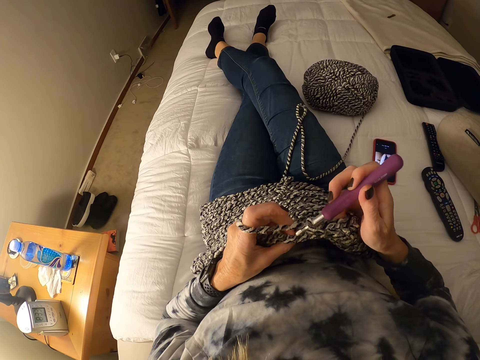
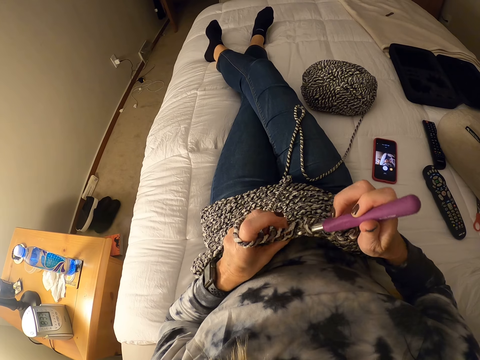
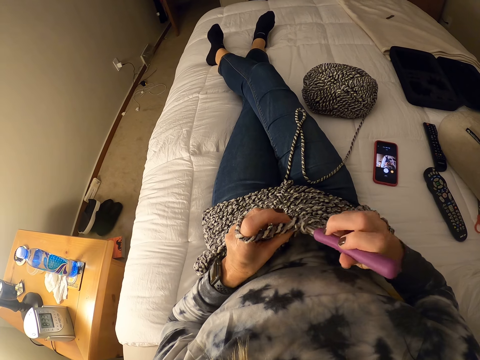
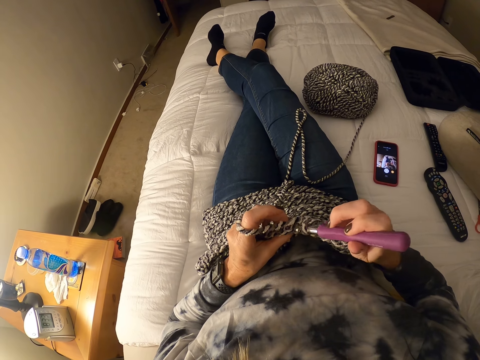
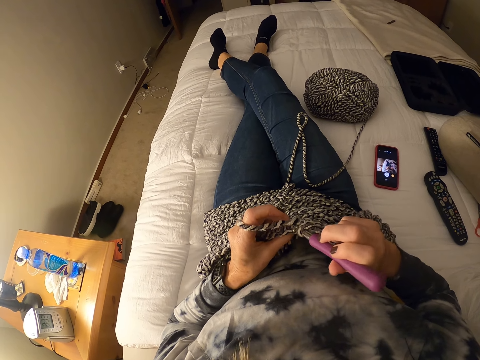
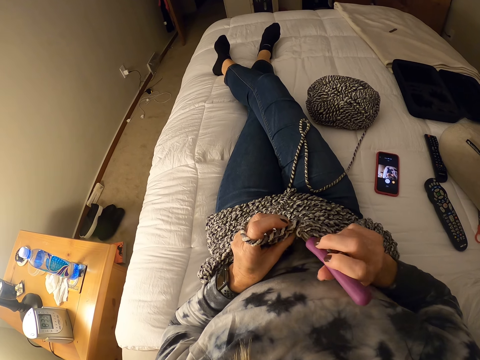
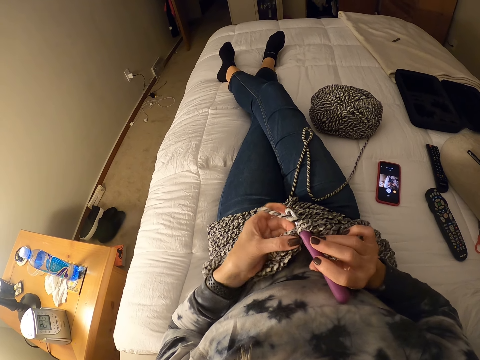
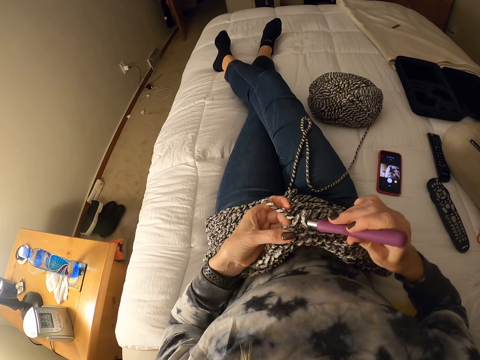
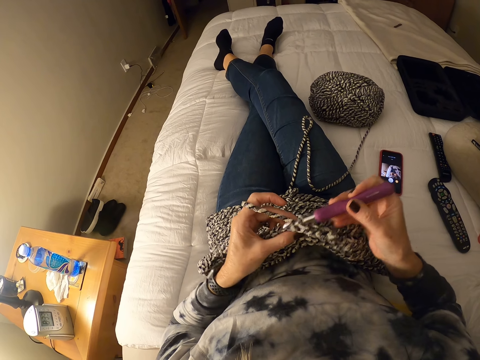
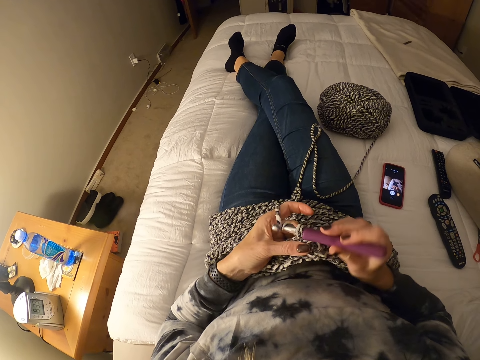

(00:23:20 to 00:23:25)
The camera wearer knits the fabric.

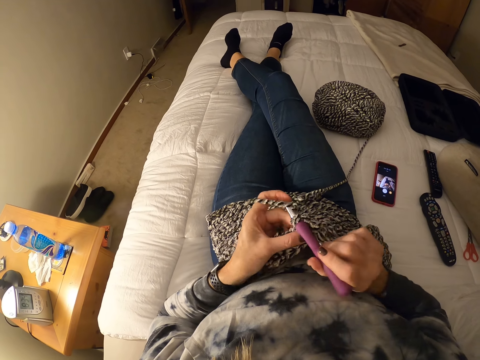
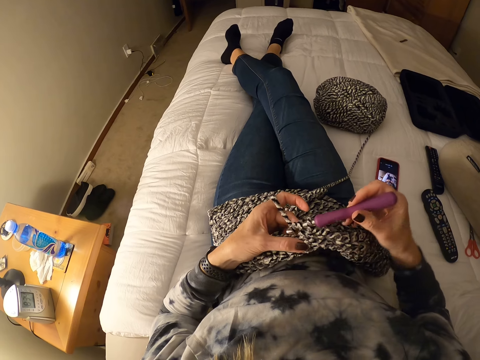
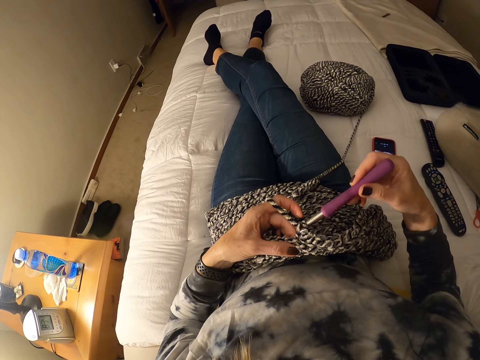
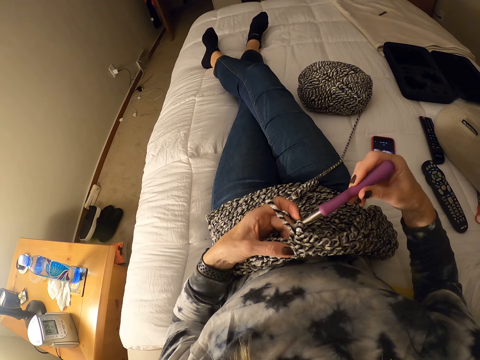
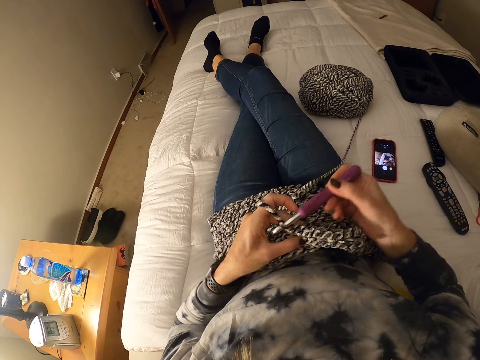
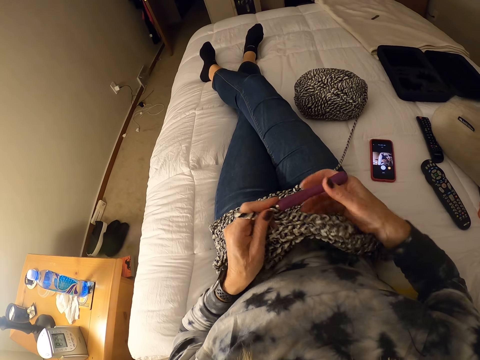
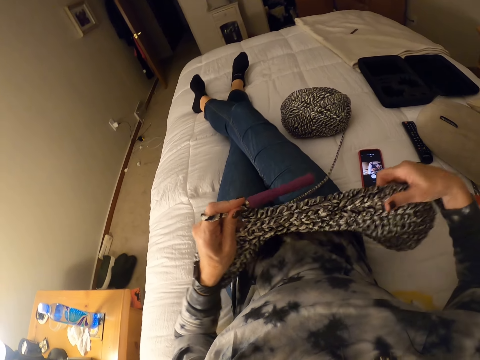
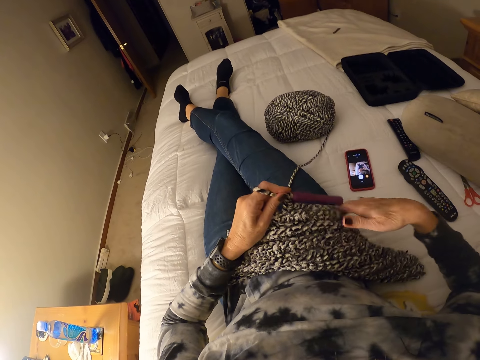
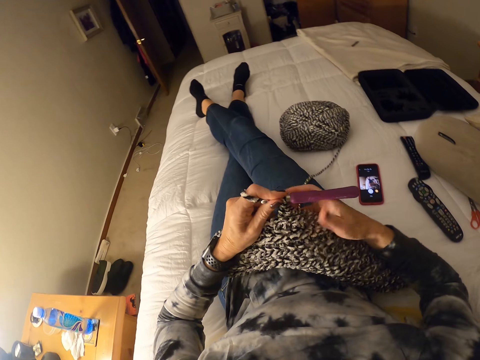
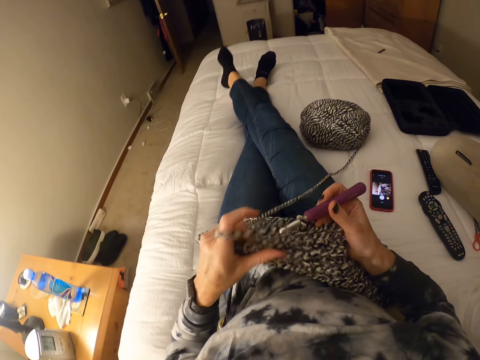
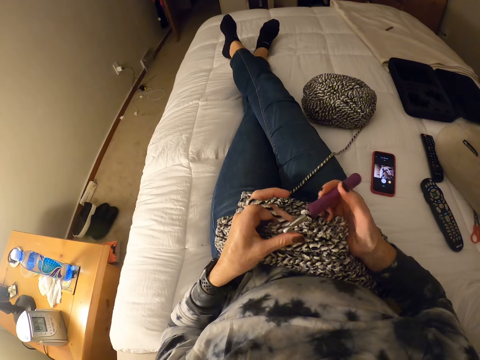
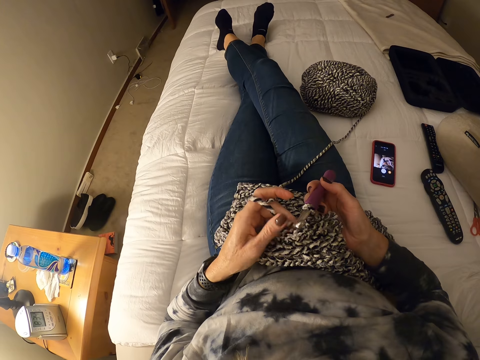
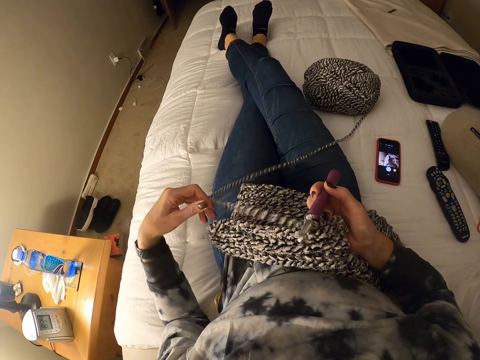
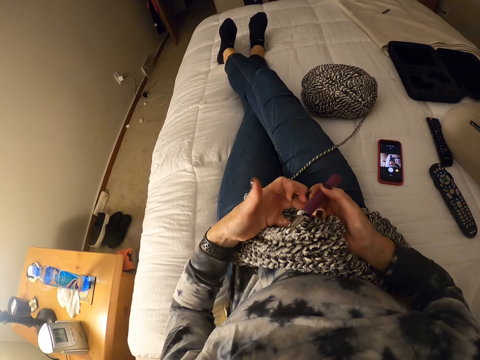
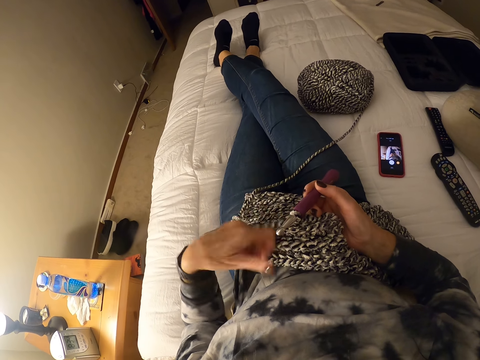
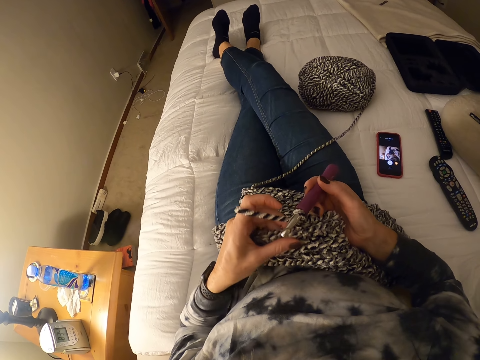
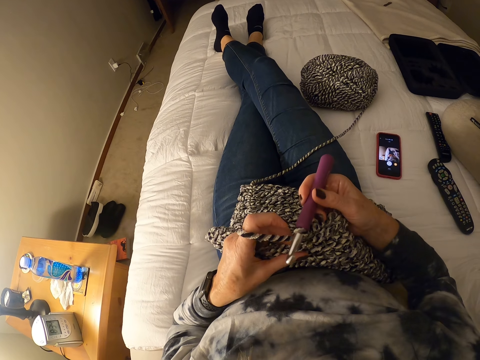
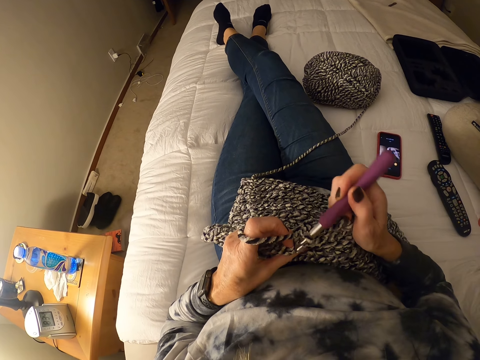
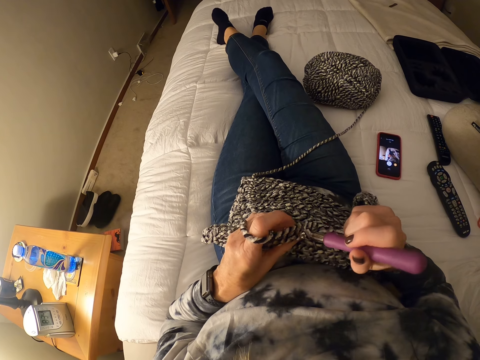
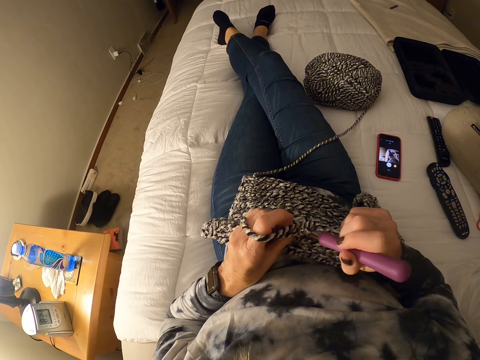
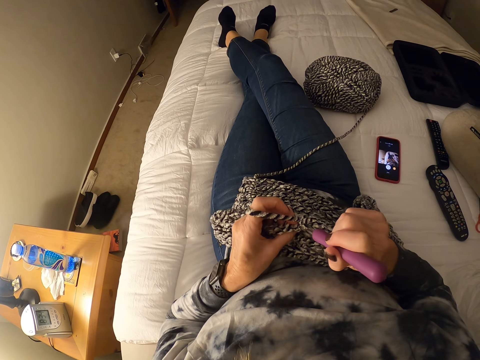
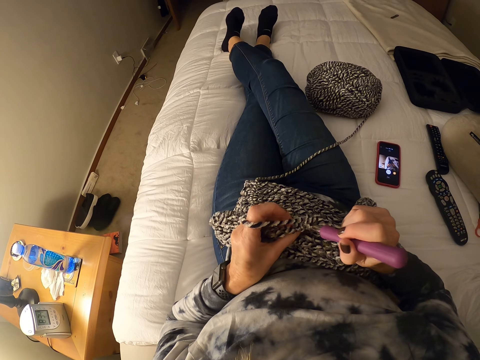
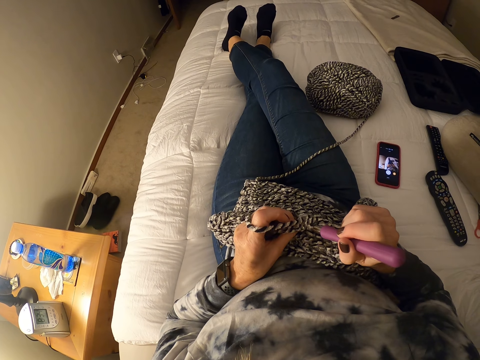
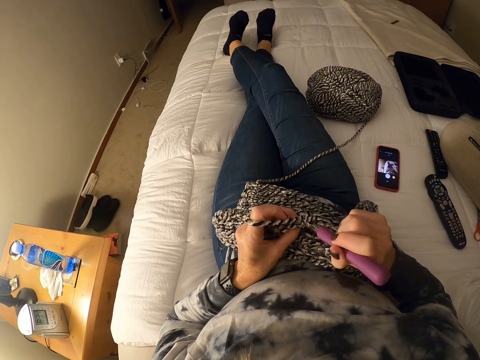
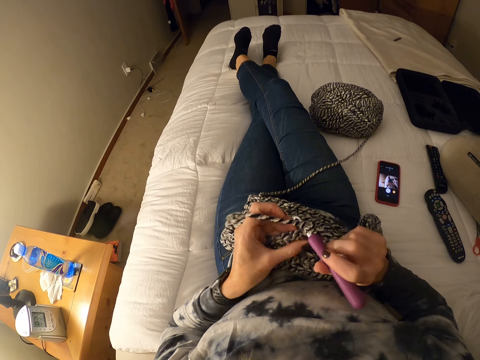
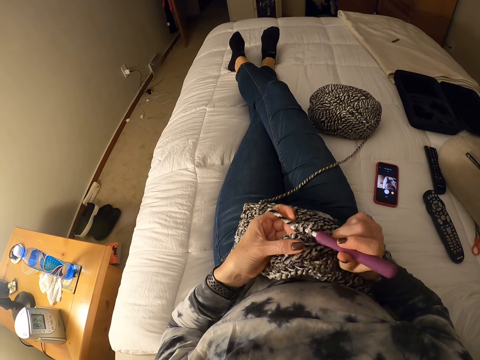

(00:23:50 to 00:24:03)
The camera wearer holds the crochet hook with her left hand. She lifts the fabric. She adjusts the crochet on her body. She overturns the fabric on her thighs. She passes the crochet hook to her right hand. She releases the yarn or thread from her left hand. She knits the fabric. She straightens the thread. She rolls the yarn on her left hand. She crochets with the yarn and the crochet hook. She moves her feet on the bed.

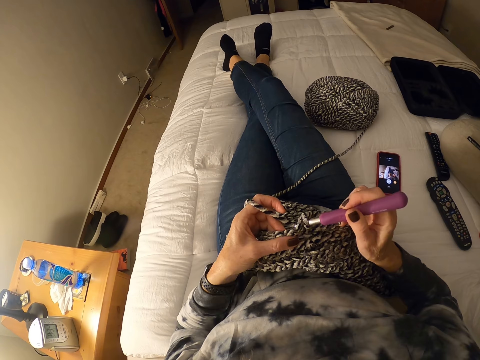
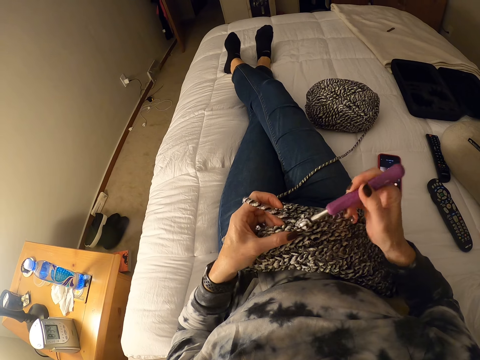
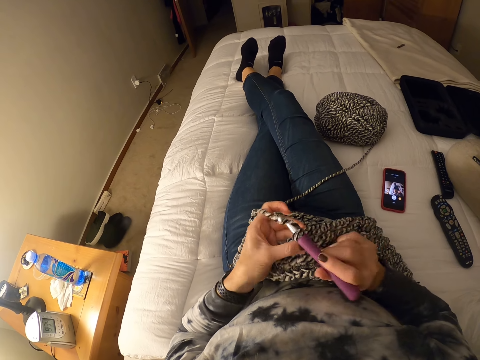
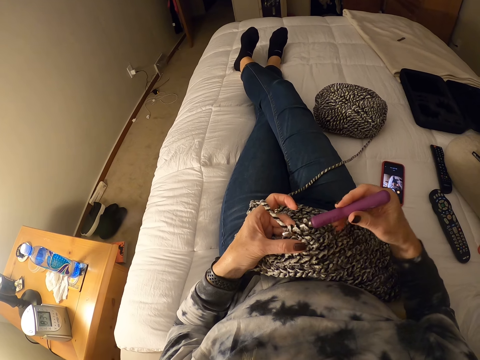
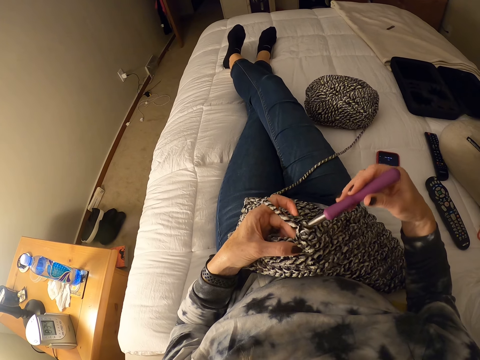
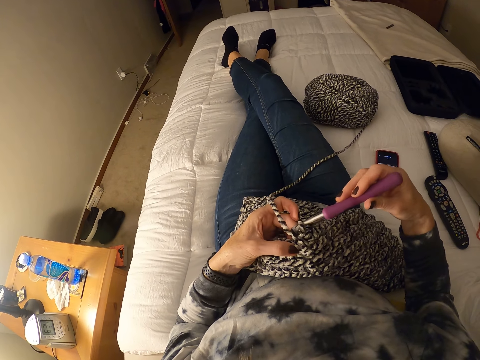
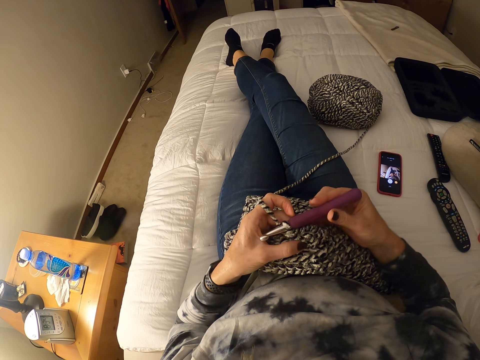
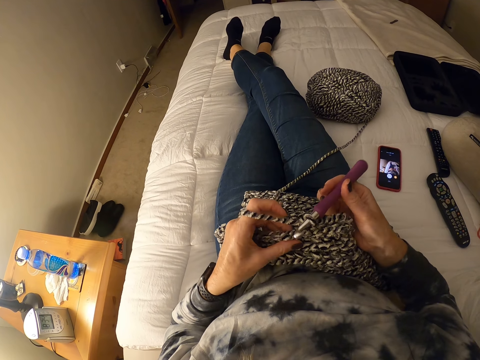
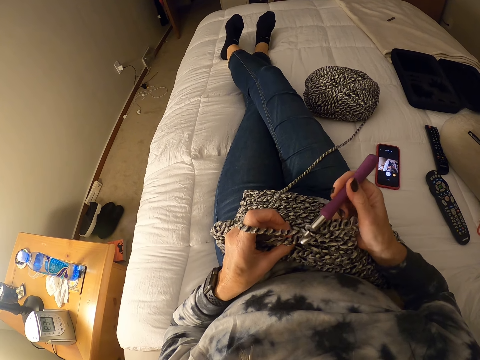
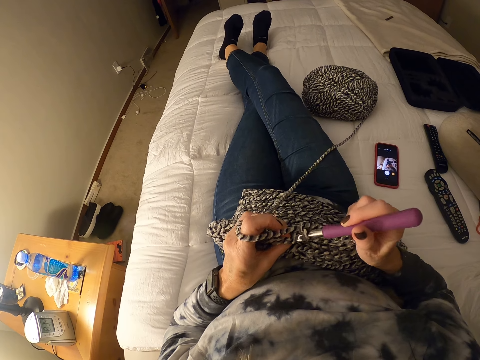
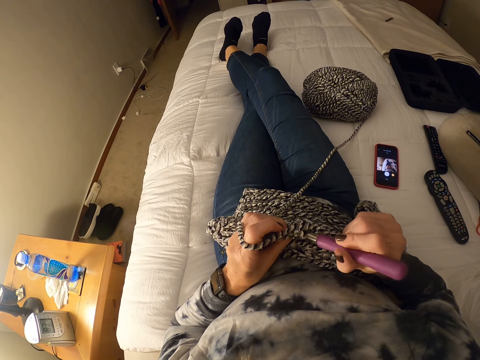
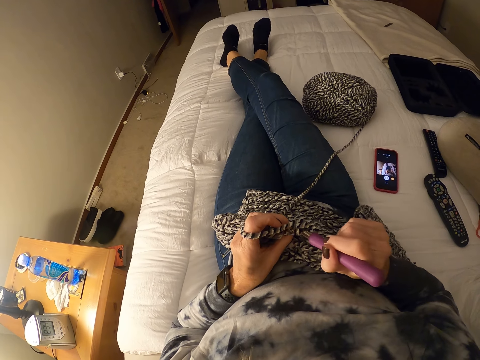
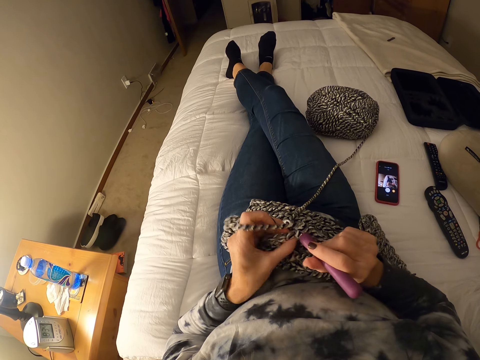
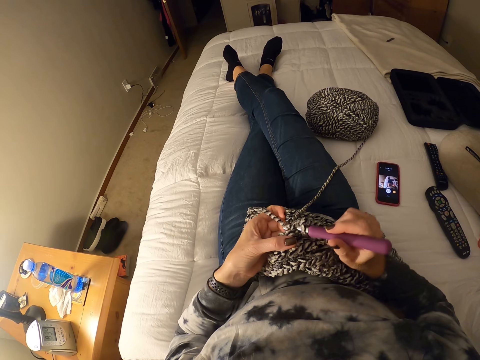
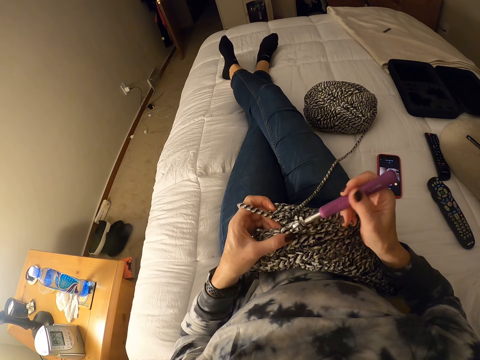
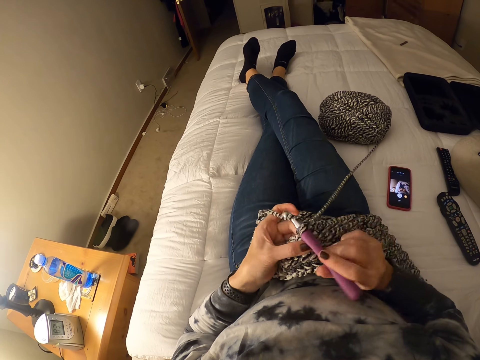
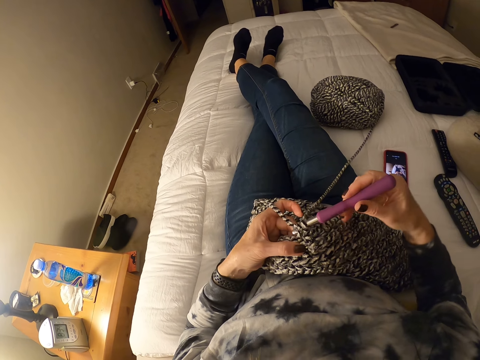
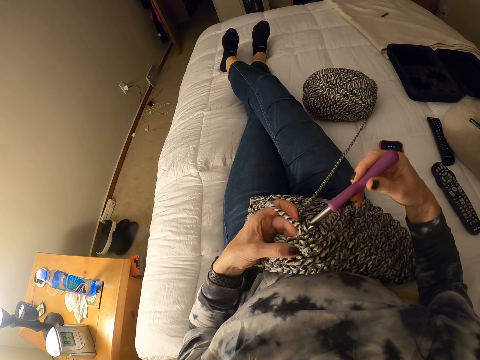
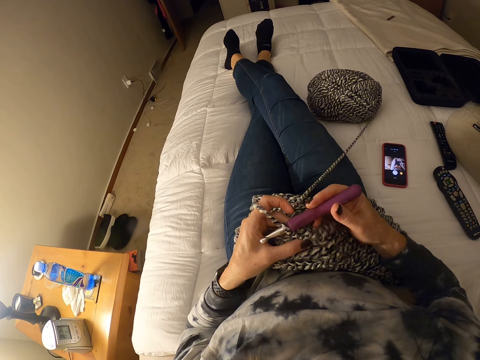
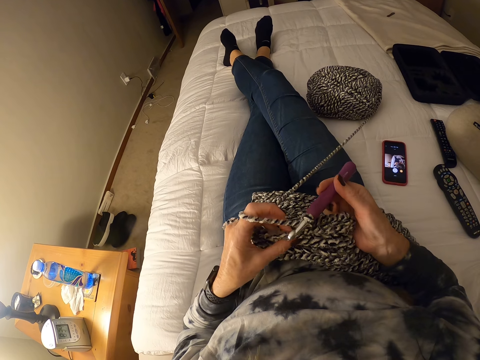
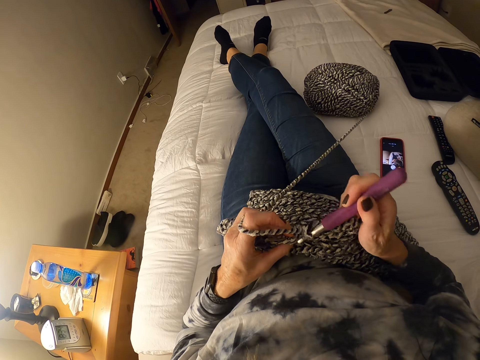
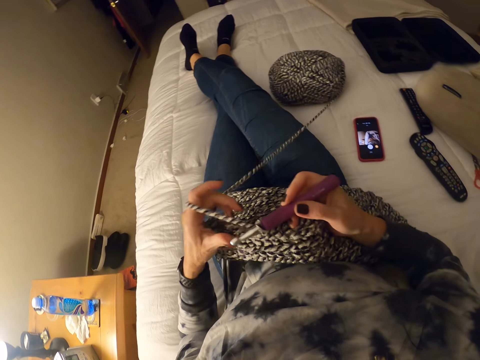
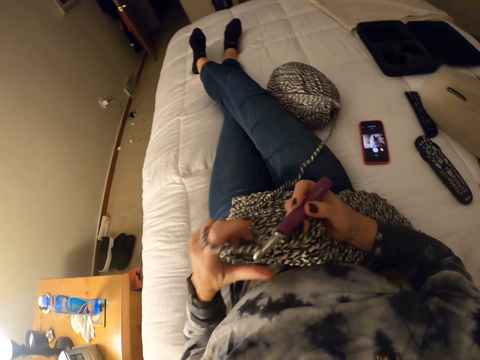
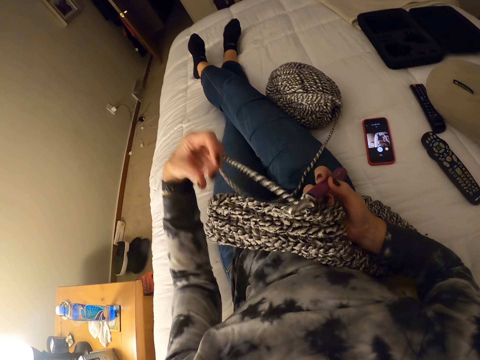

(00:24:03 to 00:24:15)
The camera wearer releases the yarn from the bundle on the bed. She pulls the thread in her fingers. She releases the yarn from her left hand.
